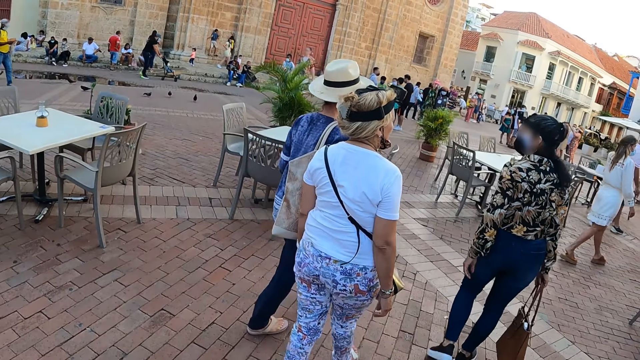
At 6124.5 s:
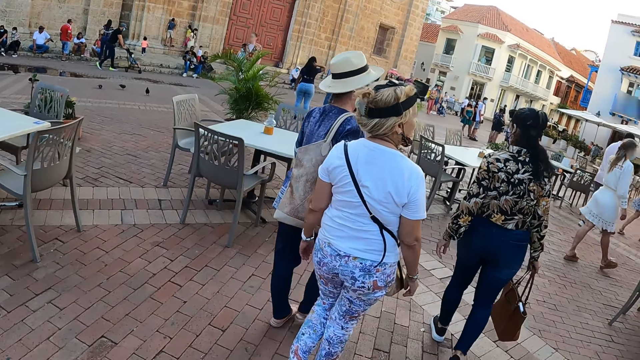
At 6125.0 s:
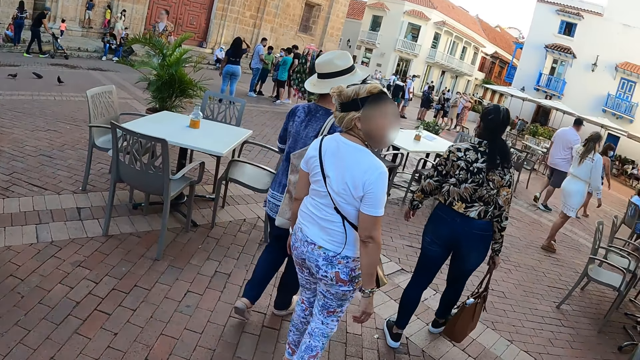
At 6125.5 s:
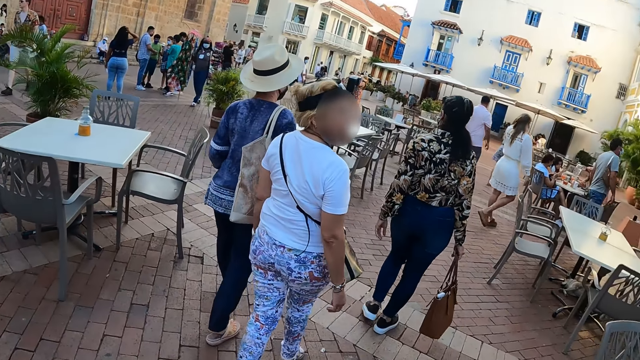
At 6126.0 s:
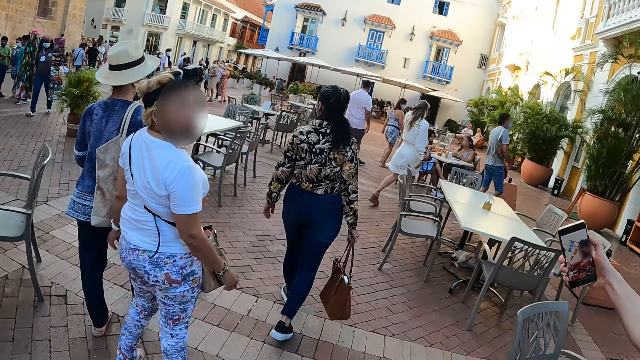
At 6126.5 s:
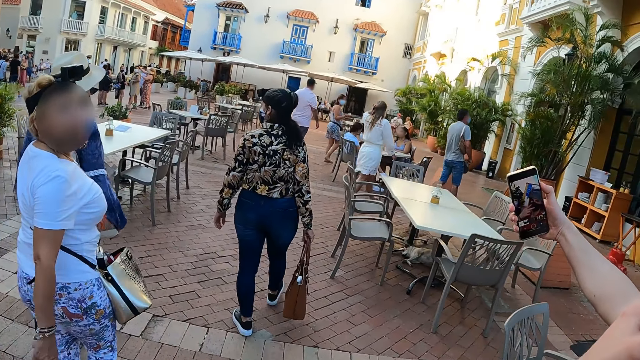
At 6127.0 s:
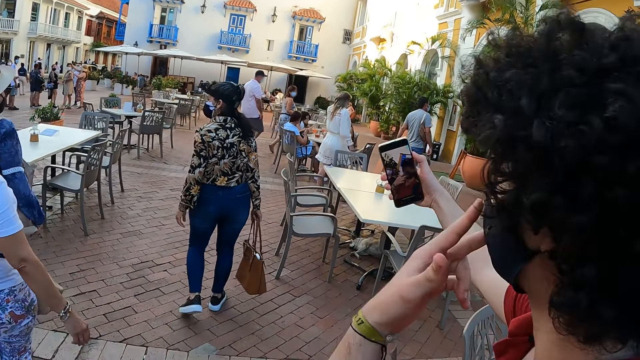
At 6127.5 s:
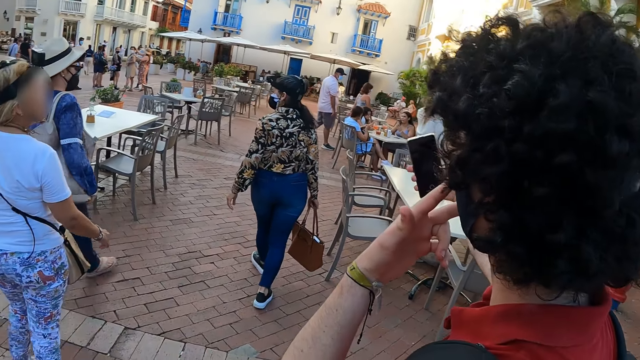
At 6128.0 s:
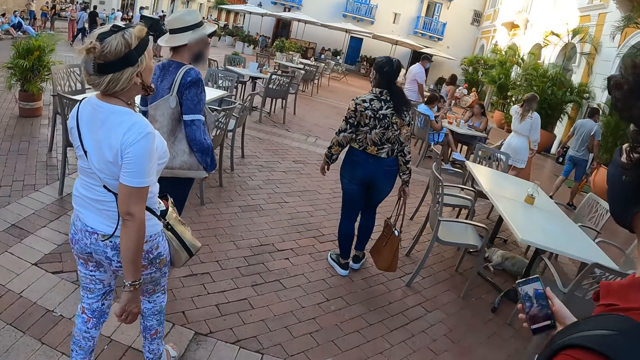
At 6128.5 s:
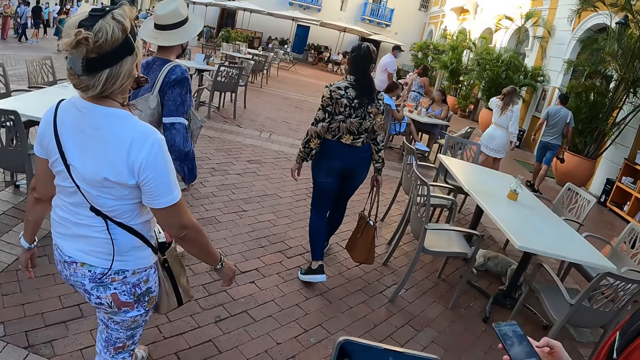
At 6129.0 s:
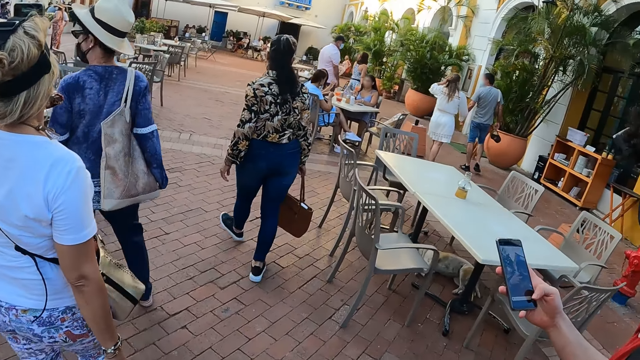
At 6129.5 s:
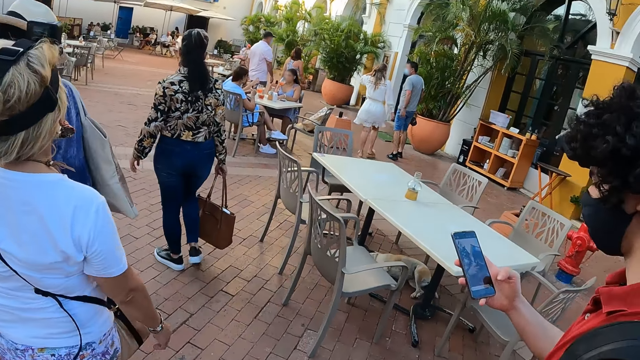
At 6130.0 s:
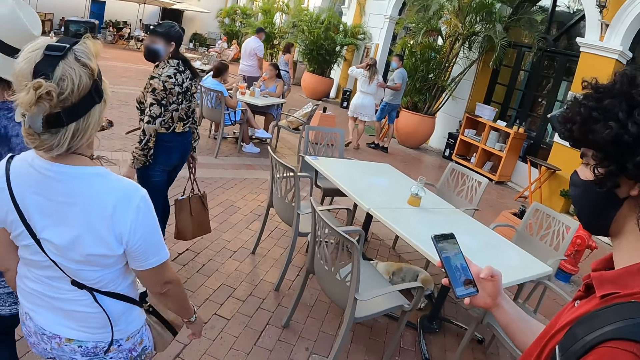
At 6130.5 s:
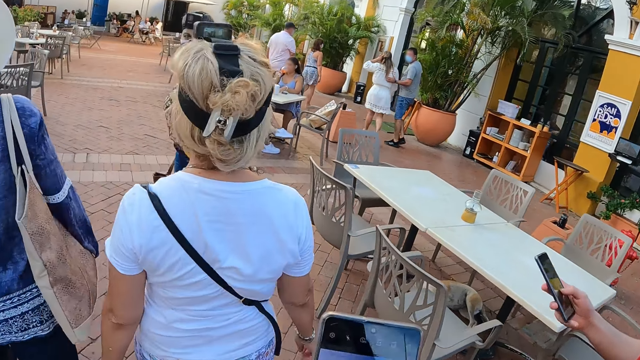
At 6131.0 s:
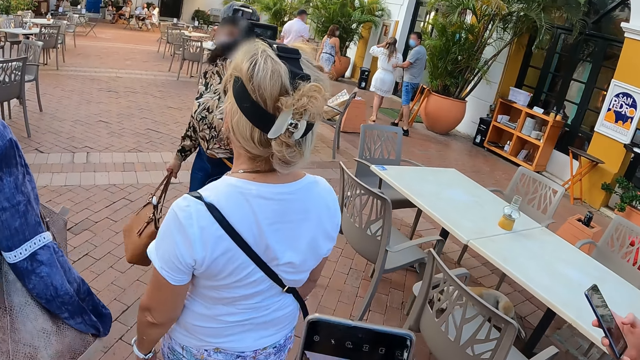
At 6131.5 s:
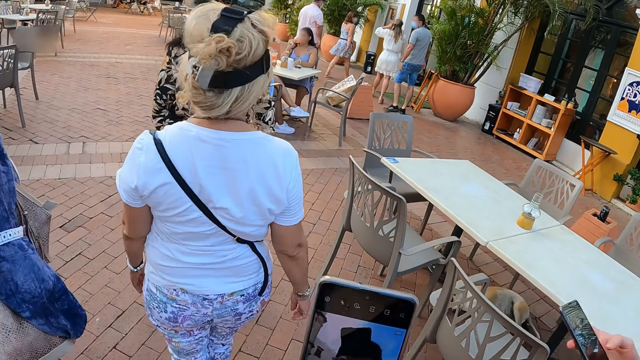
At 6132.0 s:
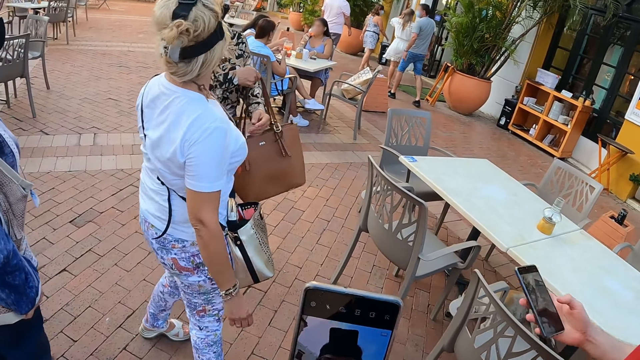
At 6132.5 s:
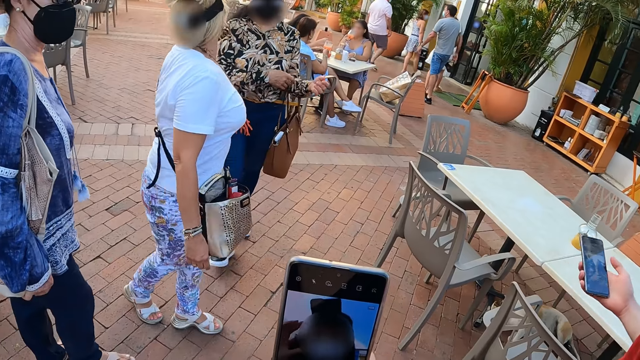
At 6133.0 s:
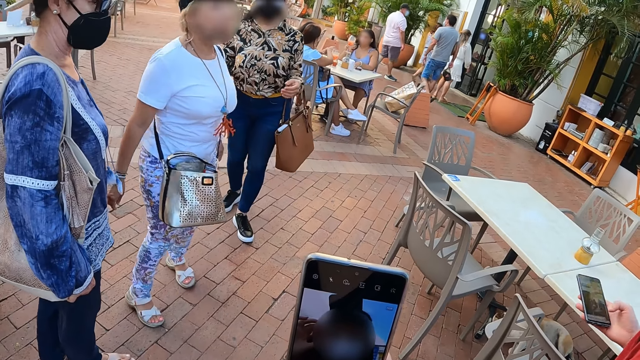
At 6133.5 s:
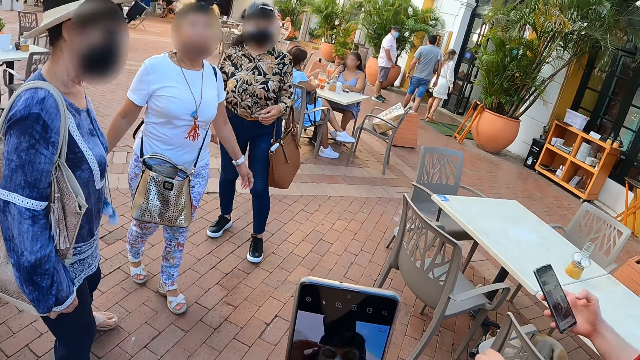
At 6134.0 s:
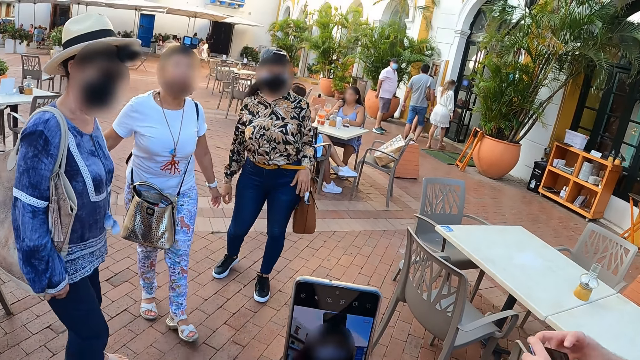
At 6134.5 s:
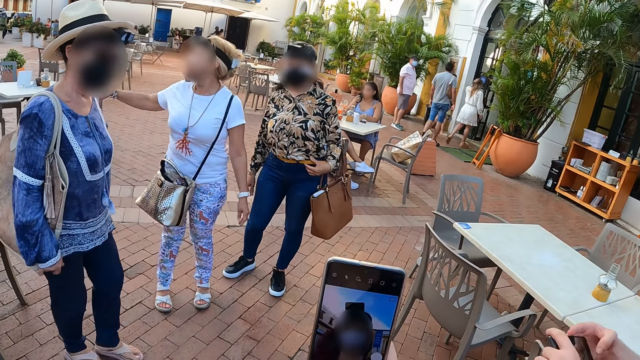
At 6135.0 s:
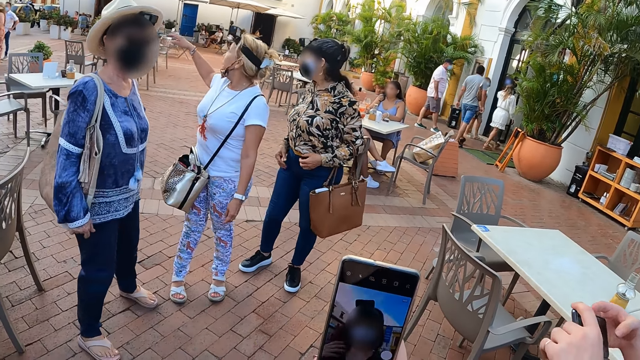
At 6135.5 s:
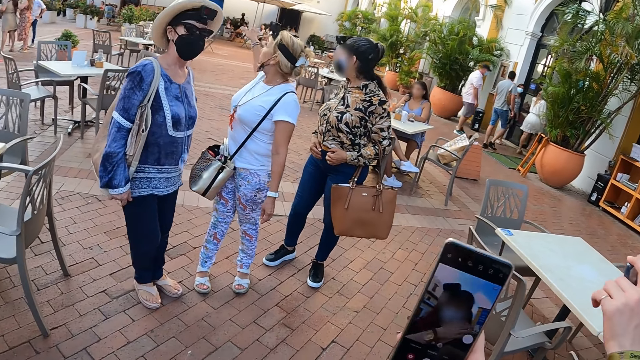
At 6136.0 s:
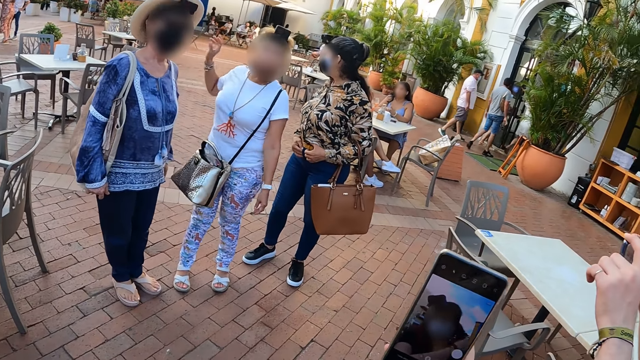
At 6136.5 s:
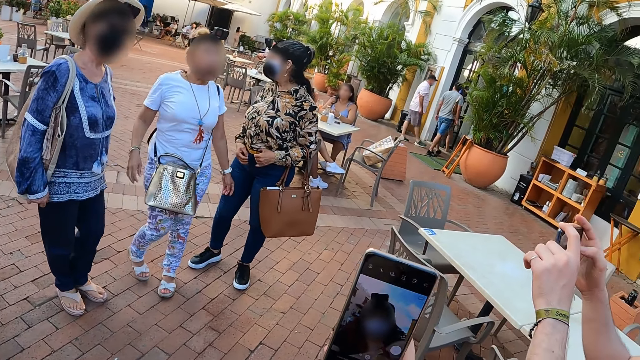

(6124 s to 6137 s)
A man takes a selfie with a mobile phone. The man operates the phone. The camera wearer operates the phone. A woman, another woman and a third woman pose for a picture. The camera wearer takes a selfie with the mobile phone.

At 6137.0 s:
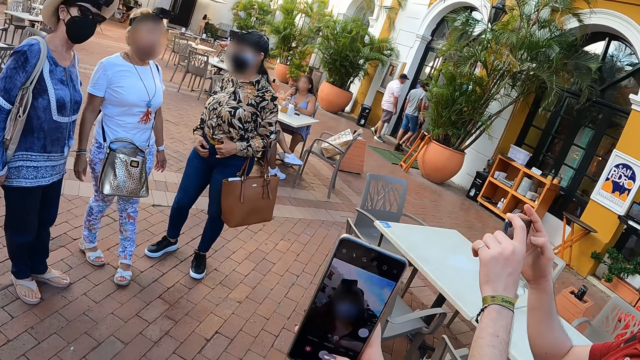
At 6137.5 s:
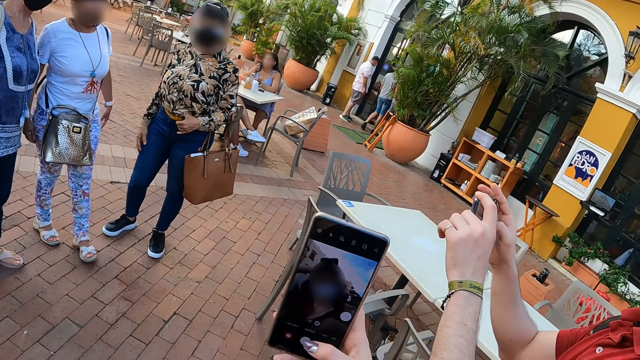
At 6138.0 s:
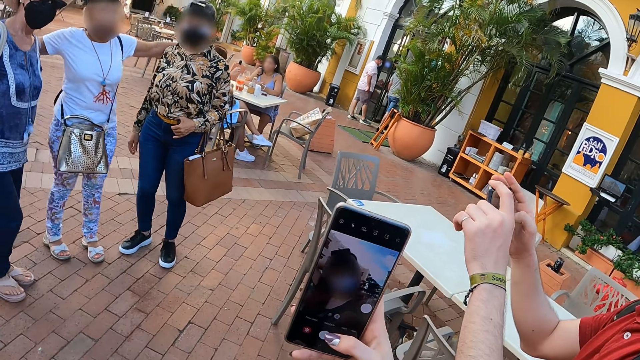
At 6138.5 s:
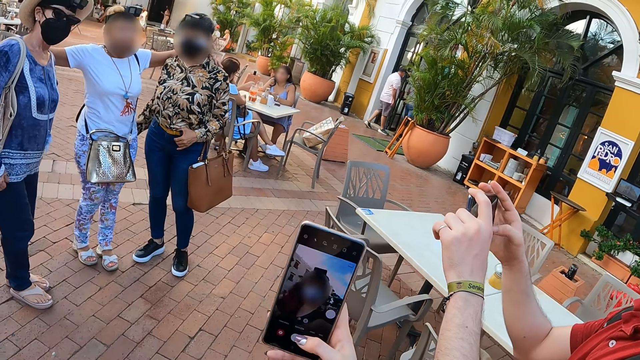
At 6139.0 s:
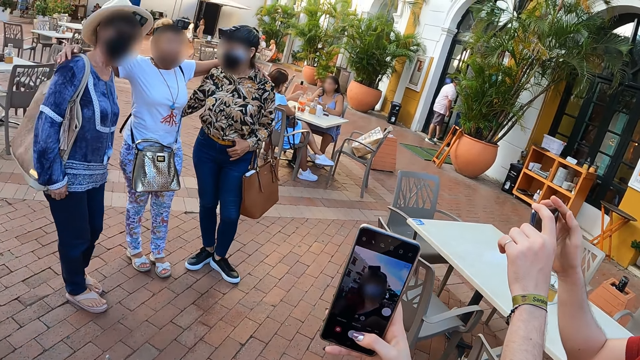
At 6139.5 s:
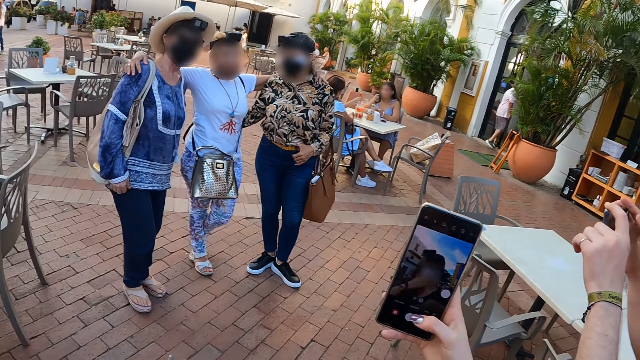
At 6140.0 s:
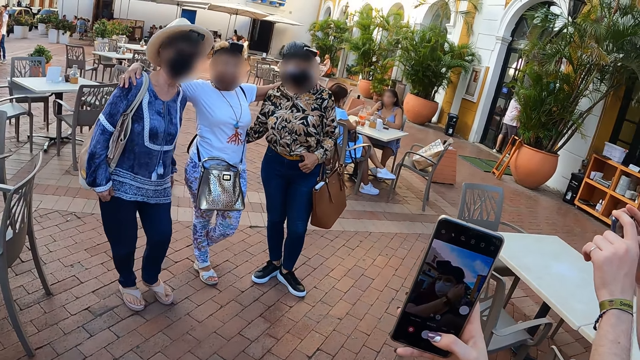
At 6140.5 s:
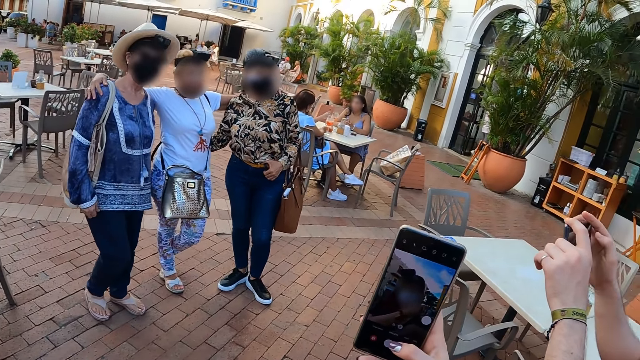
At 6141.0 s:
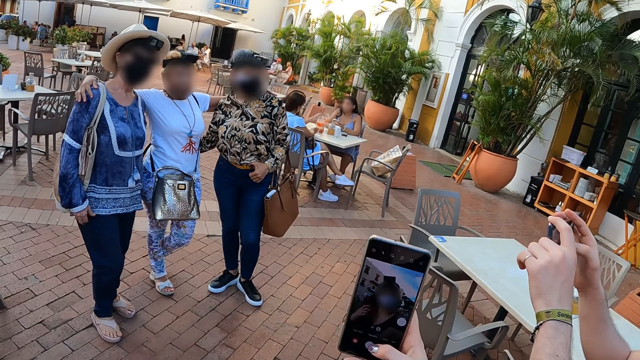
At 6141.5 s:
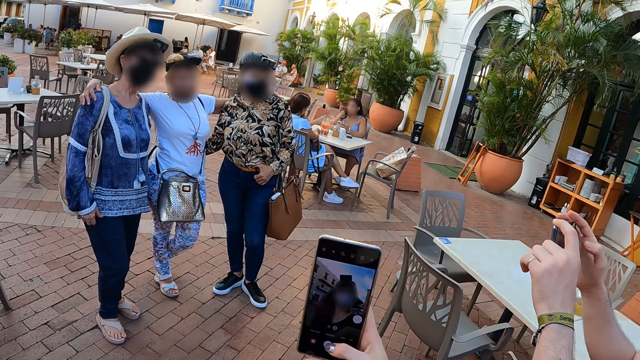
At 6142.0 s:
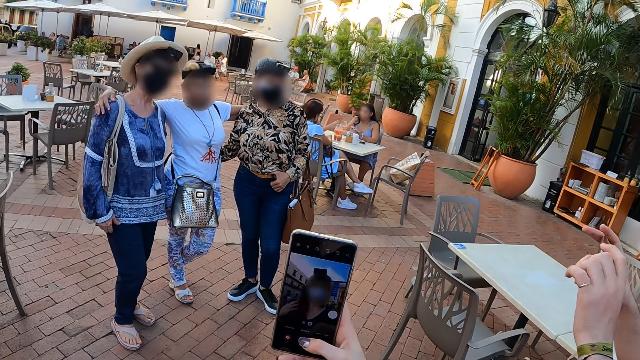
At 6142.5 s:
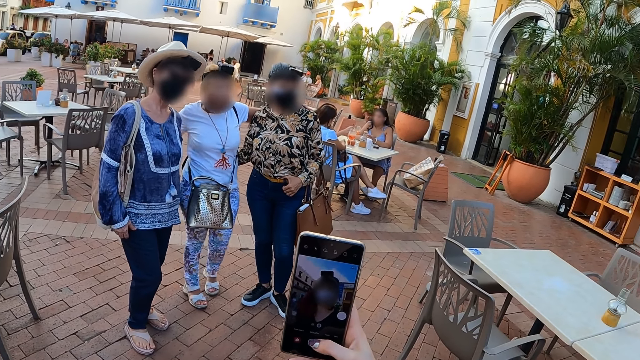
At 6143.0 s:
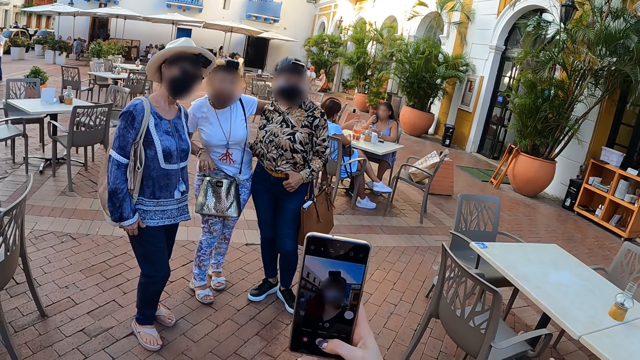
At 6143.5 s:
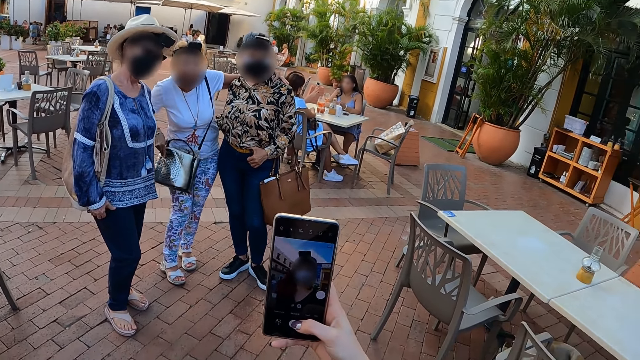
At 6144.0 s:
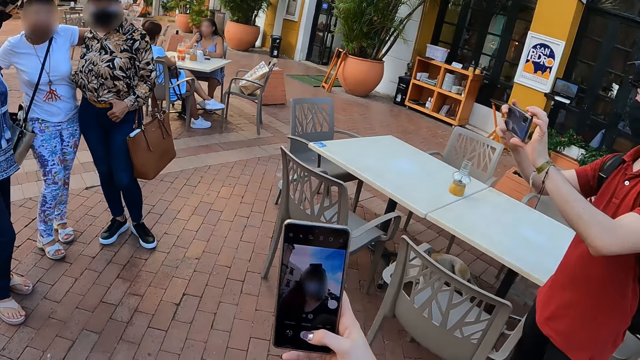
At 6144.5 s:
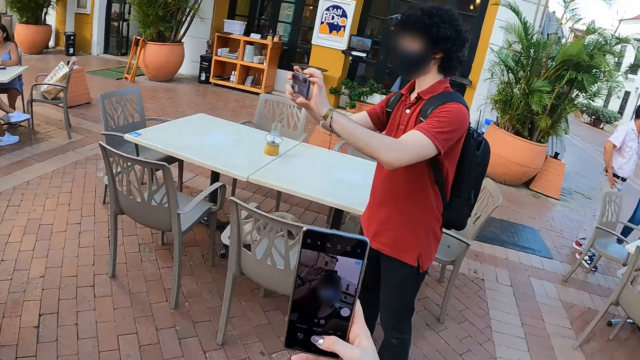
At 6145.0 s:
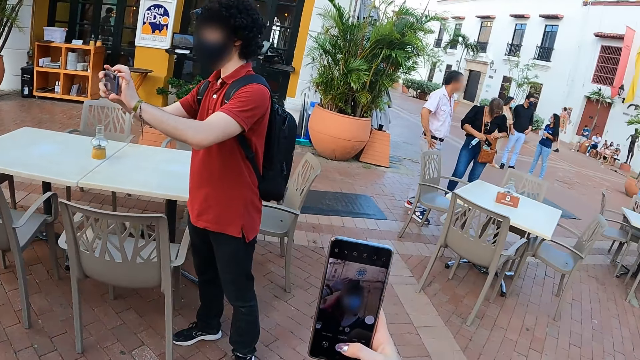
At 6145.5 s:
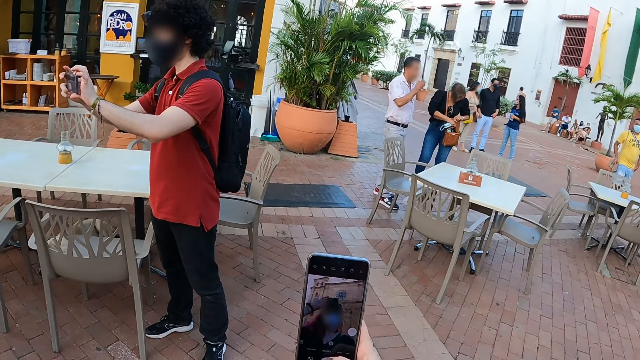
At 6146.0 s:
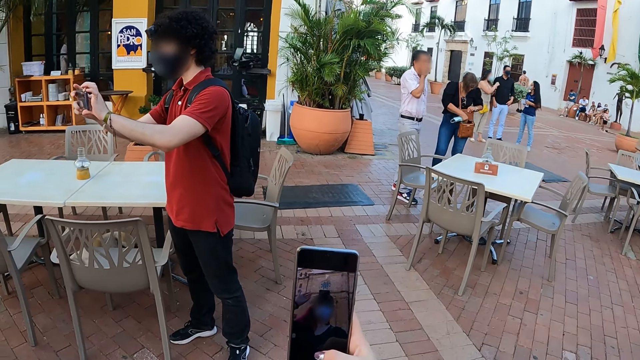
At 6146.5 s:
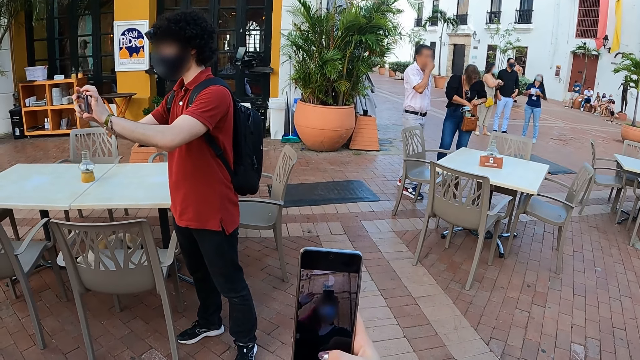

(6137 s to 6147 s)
The camera wearer and a man take pictures. The man takes a photograph with a mobile phone.
